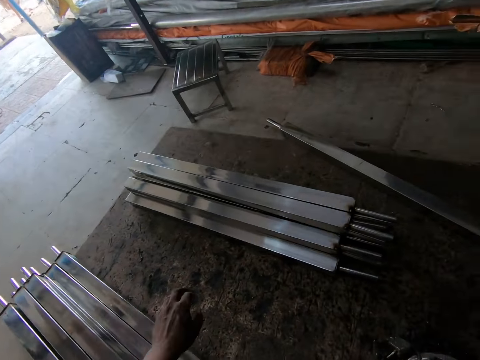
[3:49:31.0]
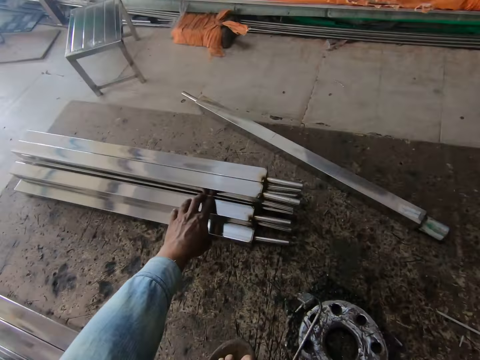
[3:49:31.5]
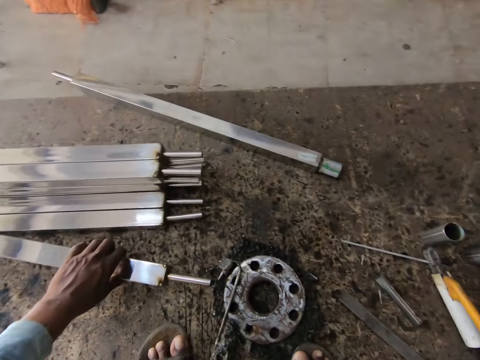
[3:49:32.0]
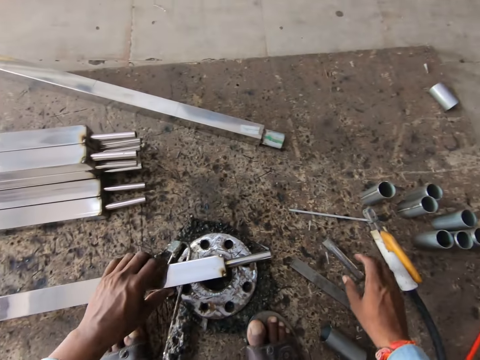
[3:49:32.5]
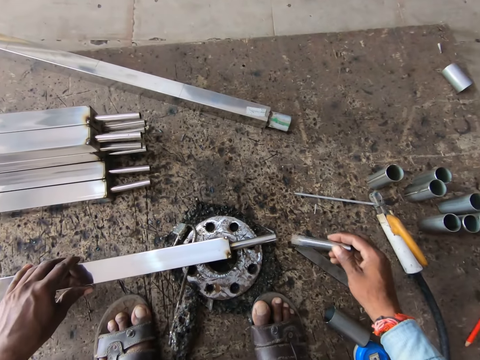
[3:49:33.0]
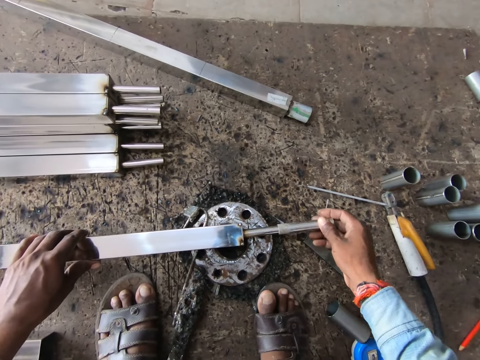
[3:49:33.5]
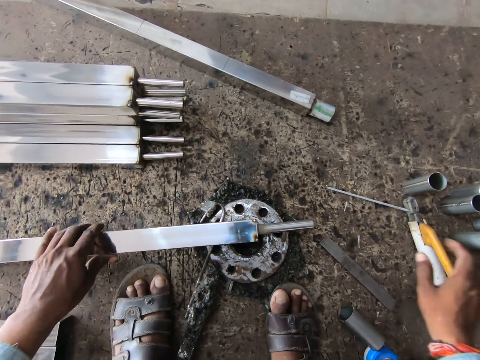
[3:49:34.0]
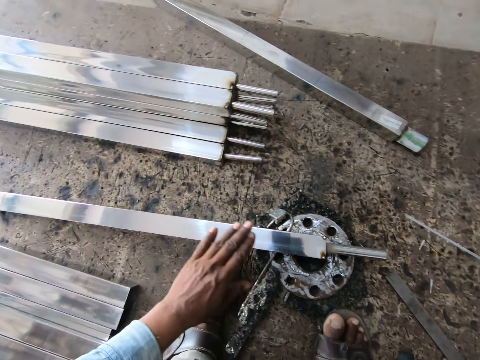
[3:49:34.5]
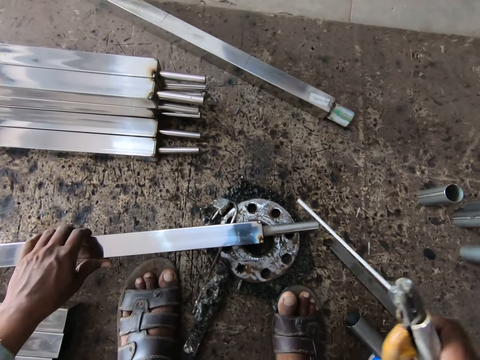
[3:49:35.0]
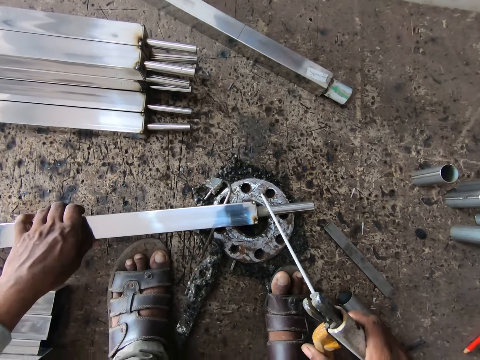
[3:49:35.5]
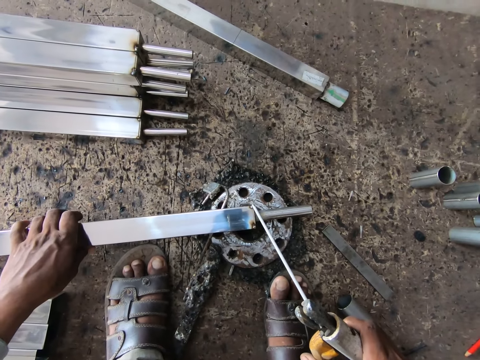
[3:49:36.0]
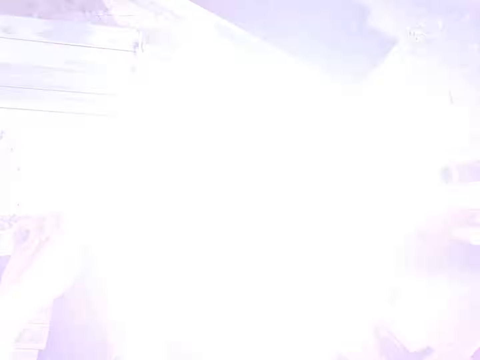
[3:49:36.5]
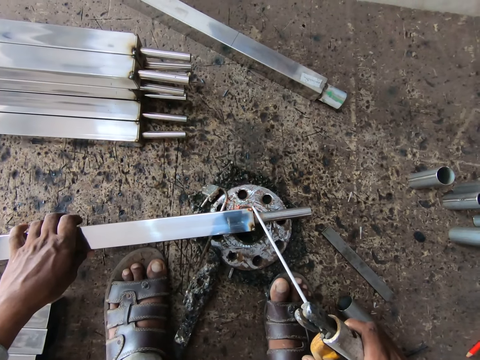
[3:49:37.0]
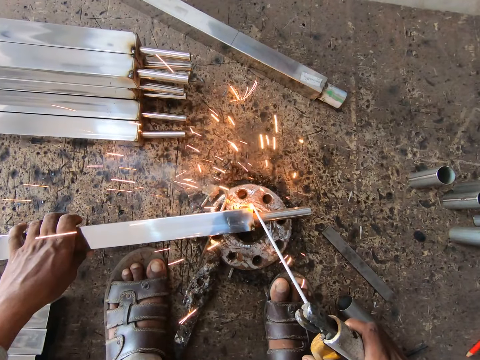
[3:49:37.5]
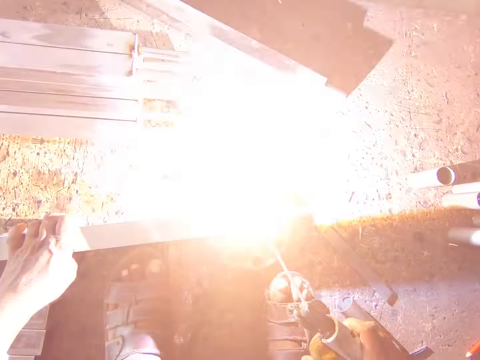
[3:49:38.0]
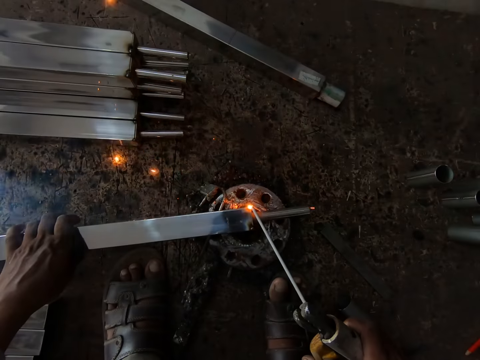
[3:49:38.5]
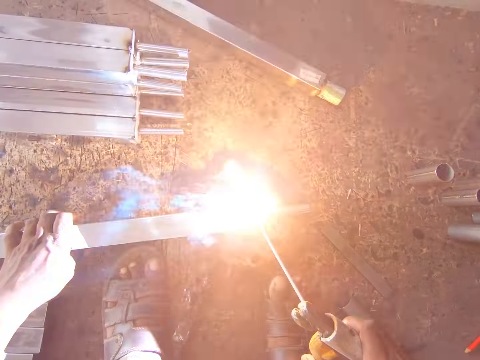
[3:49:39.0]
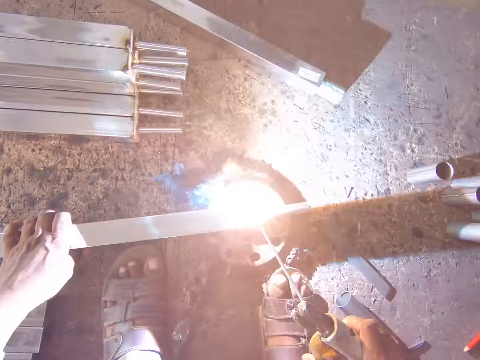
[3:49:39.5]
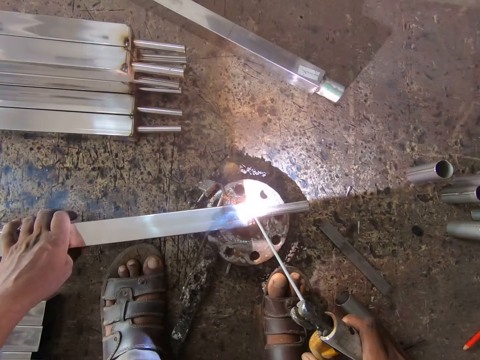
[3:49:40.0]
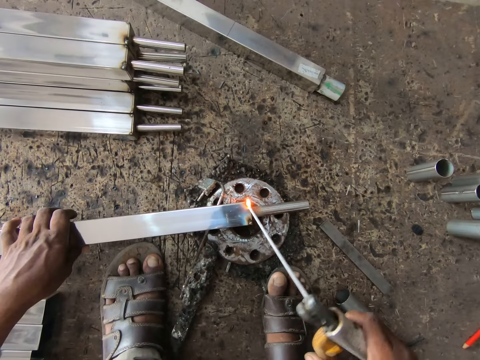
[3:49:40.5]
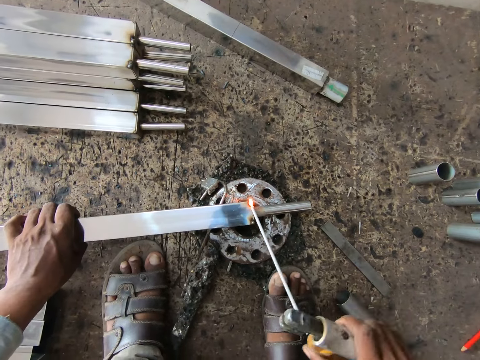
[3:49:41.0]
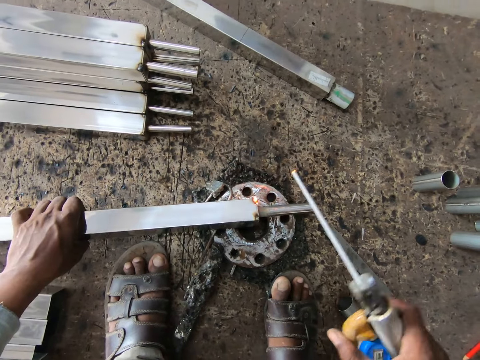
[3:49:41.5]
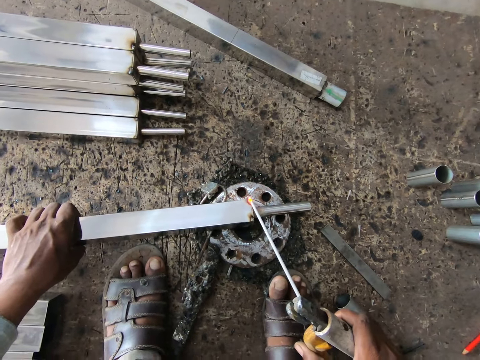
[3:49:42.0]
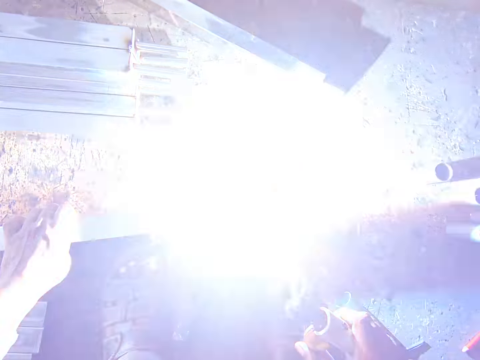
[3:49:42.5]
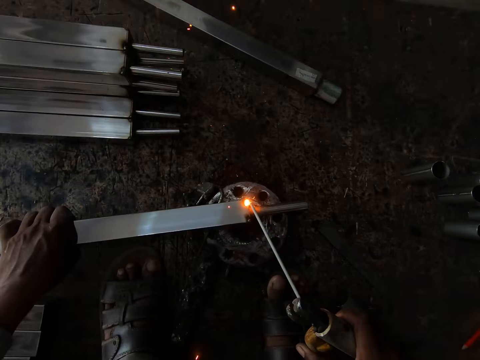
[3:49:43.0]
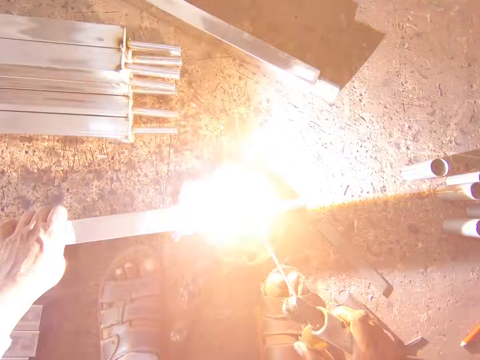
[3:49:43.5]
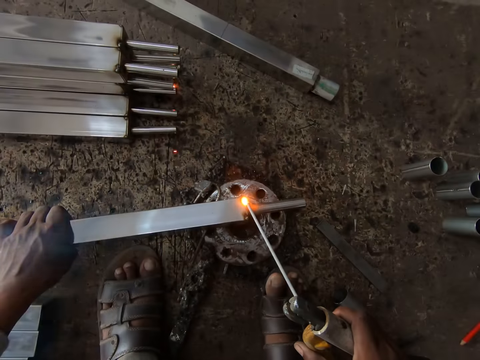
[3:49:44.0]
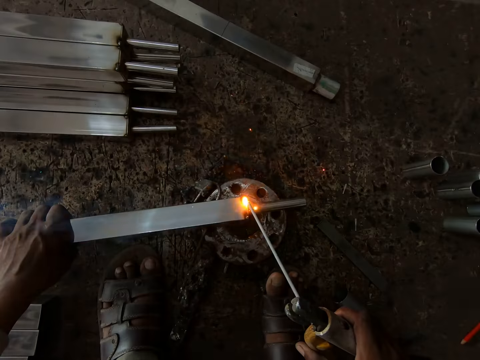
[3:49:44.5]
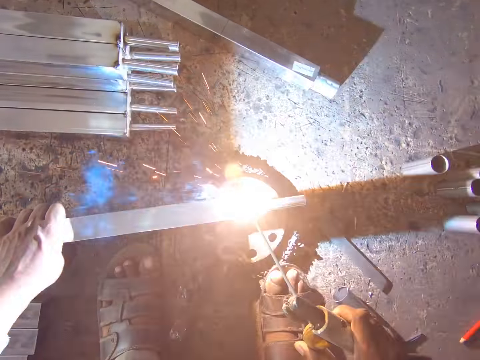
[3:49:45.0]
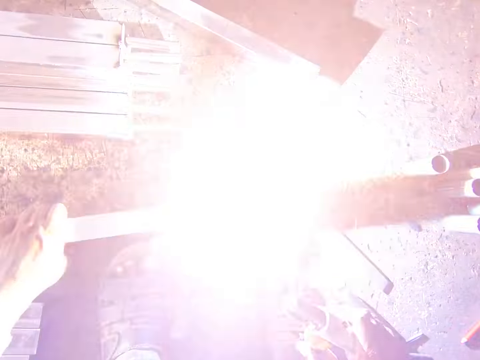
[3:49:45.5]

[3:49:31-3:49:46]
The camera wearer picks up a steel rod from a pile of steel rods on the floor with his left hand. He places the steel rod on the flange on the floor with his left hand. He picks up the welding head from the floor with his right hand. He fixes the welding head on the steel rod in his left hand on the flange with his right hand. He picks up the electrode holder from the floor with his right hand. He welds the steel rod in his left hand on the flange with the electrode in the electrode holder in his right hand.

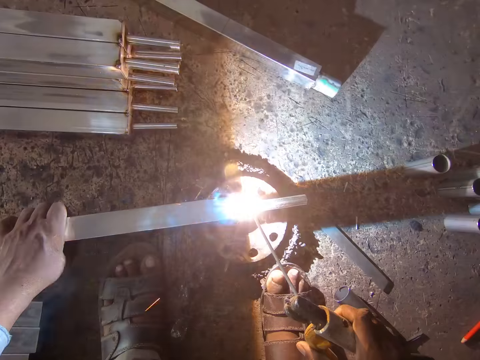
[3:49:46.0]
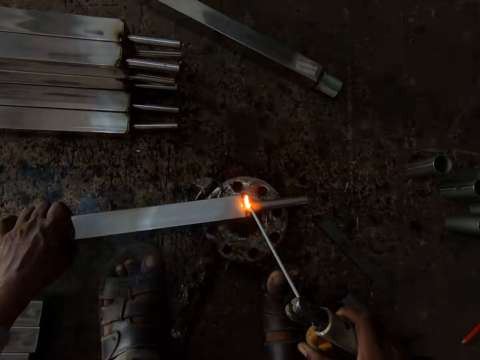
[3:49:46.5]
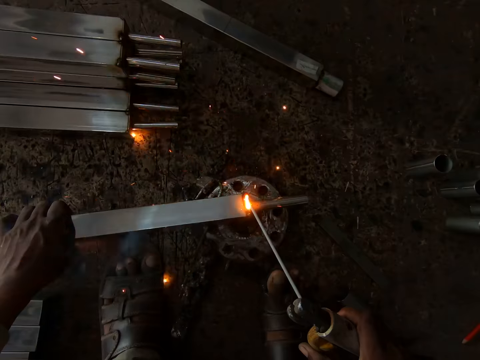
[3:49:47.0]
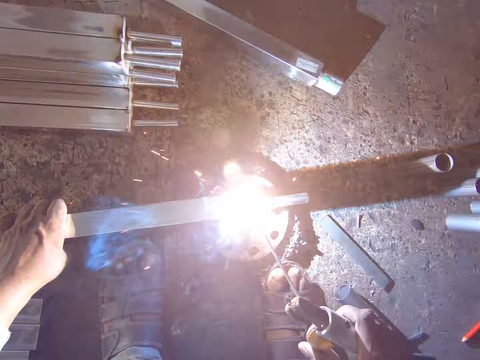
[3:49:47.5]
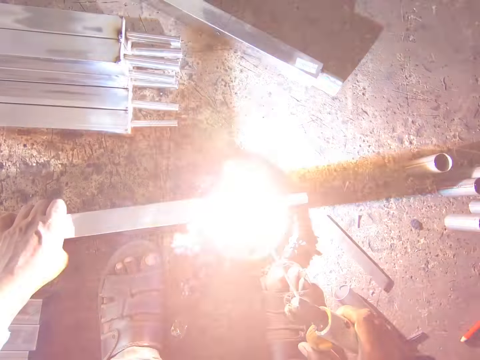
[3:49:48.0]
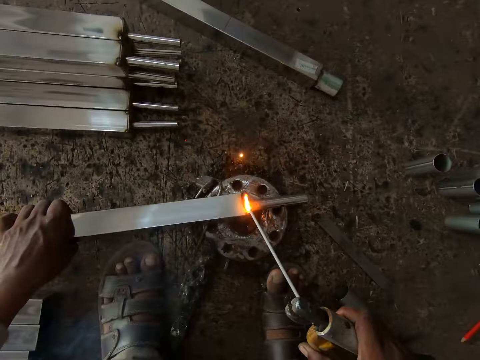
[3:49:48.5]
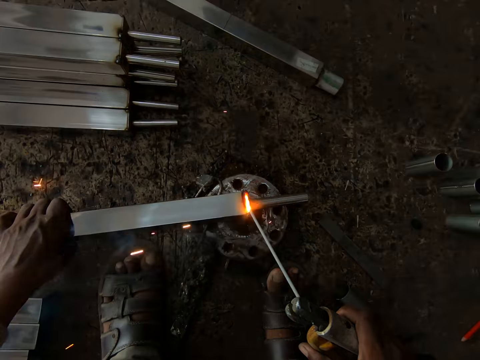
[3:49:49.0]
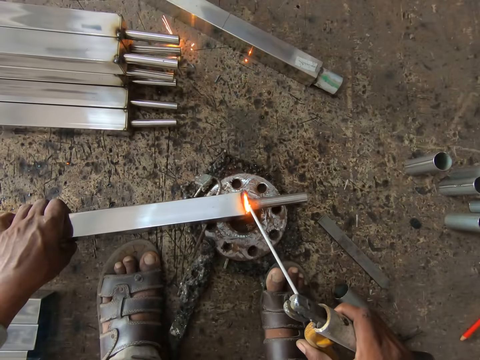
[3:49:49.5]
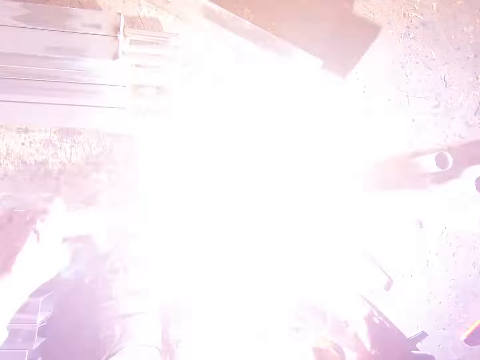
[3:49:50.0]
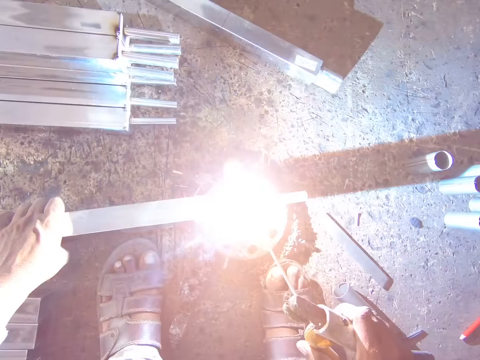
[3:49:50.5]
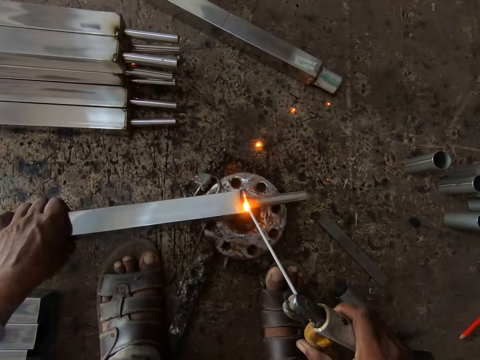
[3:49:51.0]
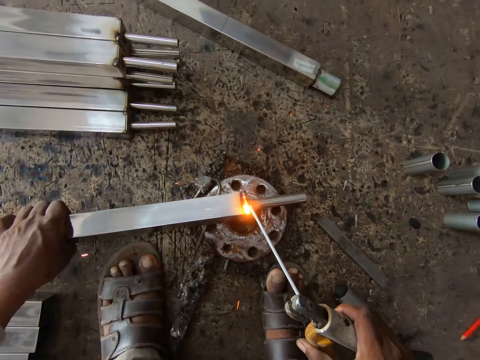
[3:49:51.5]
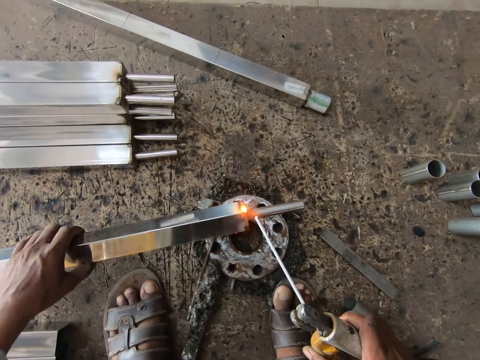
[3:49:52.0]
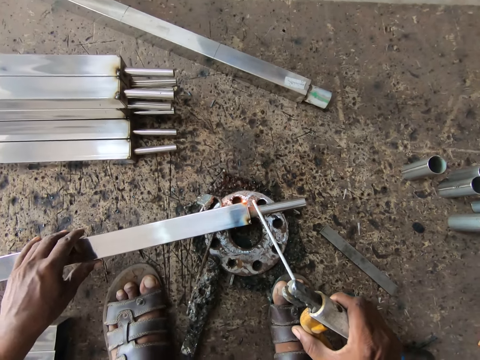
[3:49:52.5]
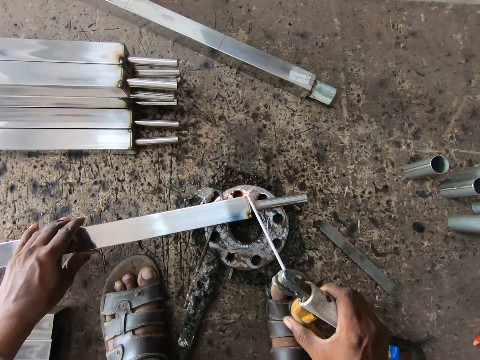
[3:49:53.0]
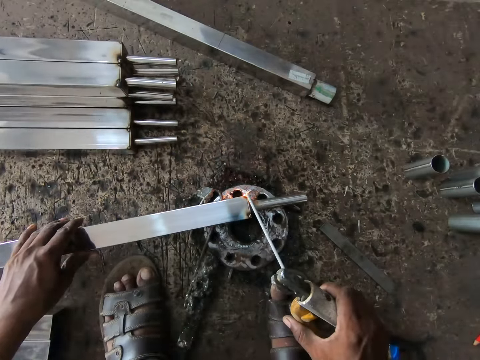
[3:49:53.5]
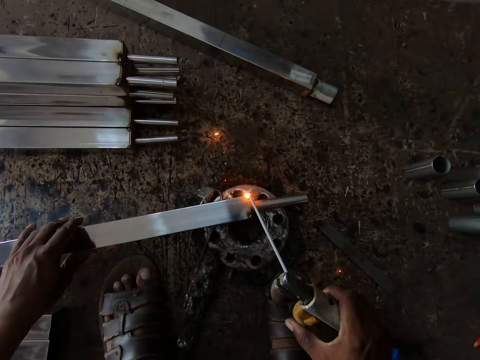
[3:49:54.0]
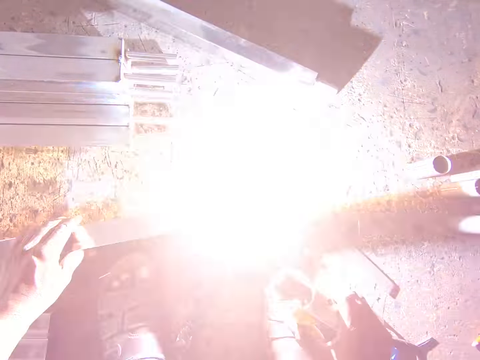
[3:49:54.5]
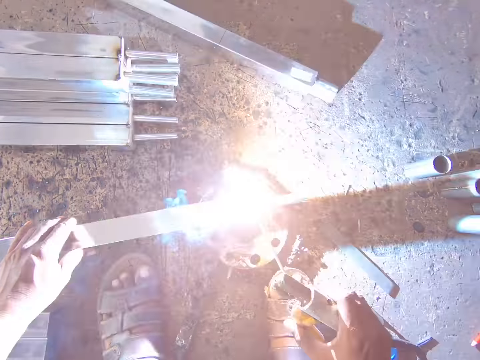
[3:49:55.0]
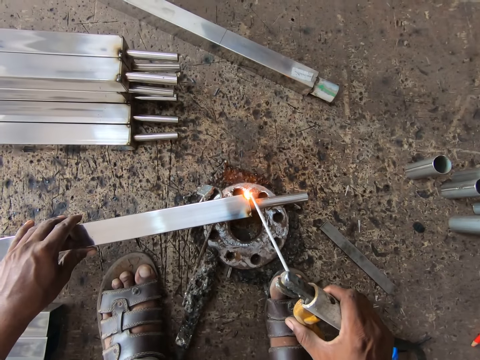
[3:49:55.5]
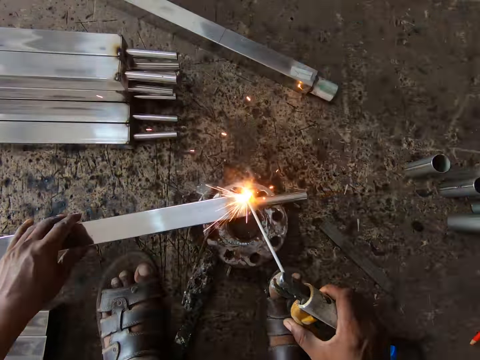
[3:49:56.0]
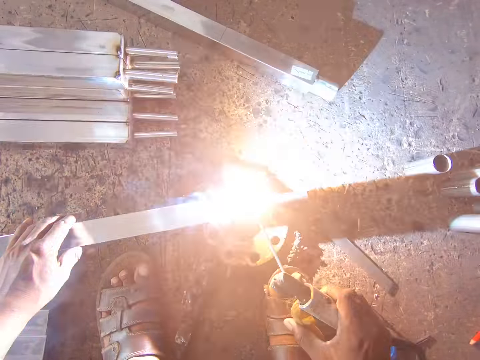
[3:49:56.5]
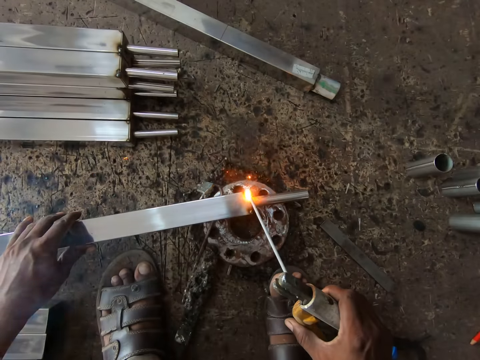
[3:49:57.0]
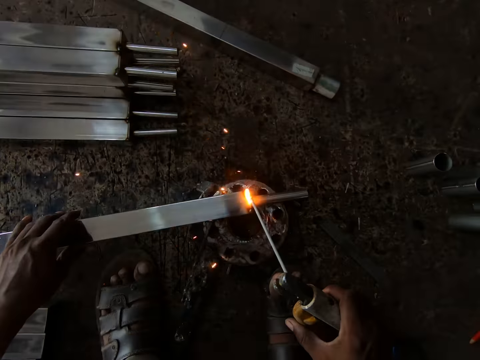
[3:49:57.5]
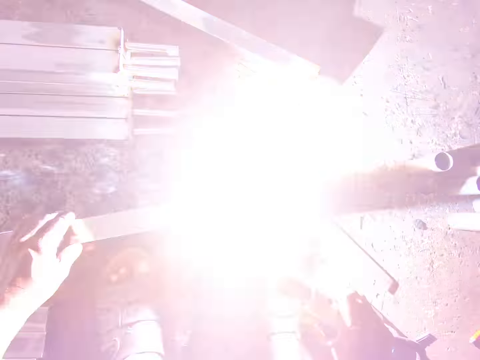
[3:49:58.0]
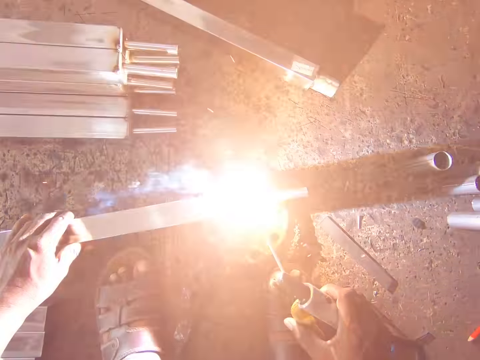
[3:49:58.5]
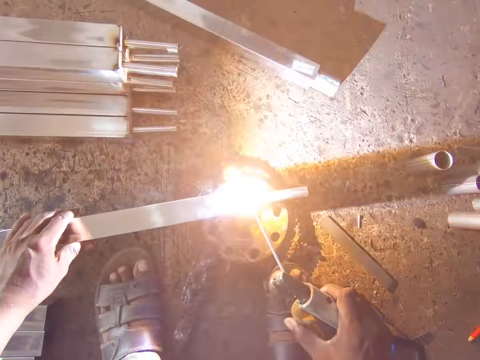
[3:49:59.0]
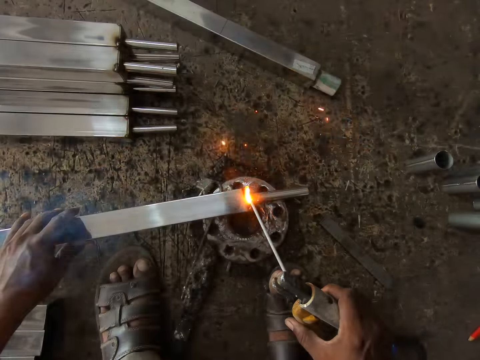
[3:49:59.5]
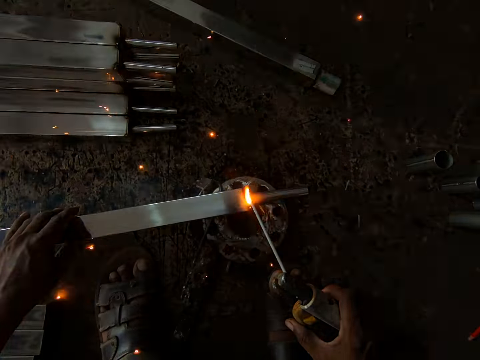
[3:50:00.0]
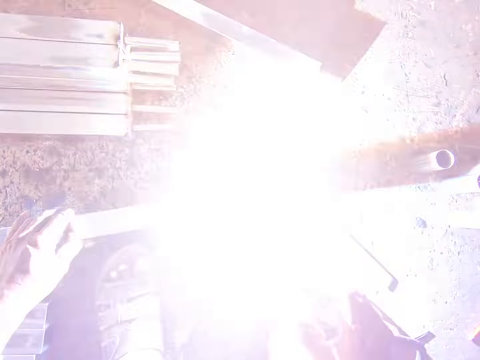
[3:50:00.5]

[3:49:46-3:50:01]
The camera wearer turns the steel rod on the flange with his left hand. He welds the steel rod in his left hand on the flange with the electrode in the electrode holder in his right hand.
